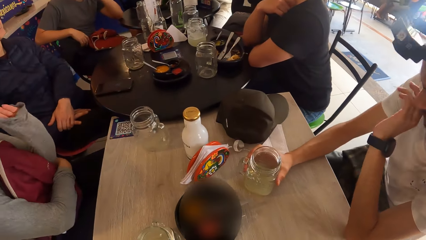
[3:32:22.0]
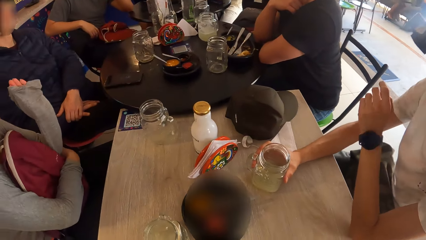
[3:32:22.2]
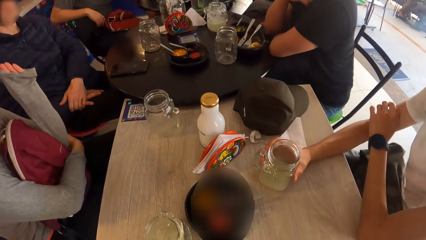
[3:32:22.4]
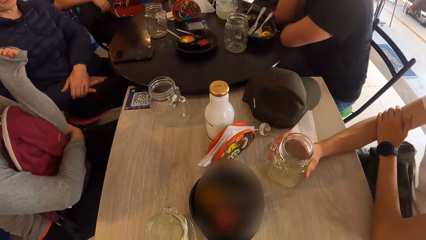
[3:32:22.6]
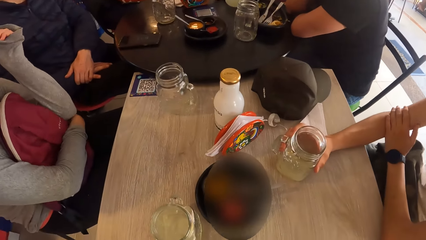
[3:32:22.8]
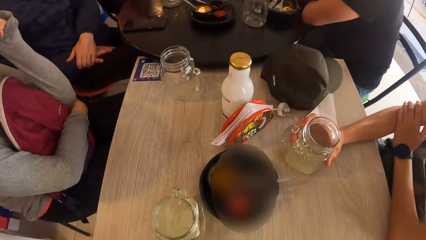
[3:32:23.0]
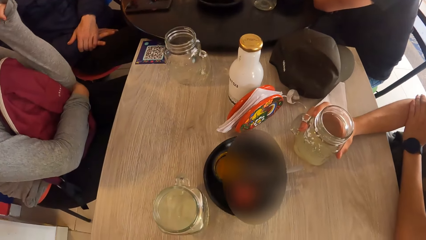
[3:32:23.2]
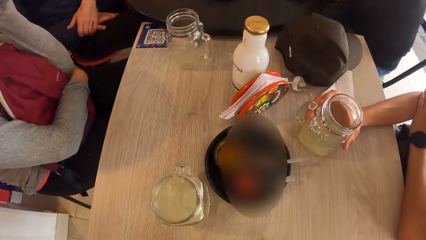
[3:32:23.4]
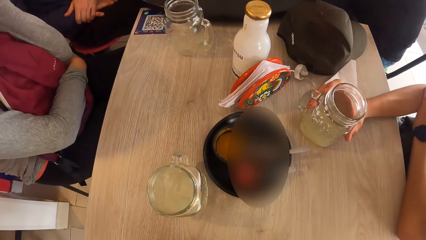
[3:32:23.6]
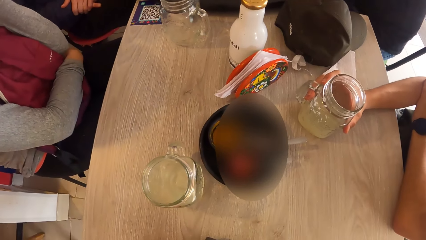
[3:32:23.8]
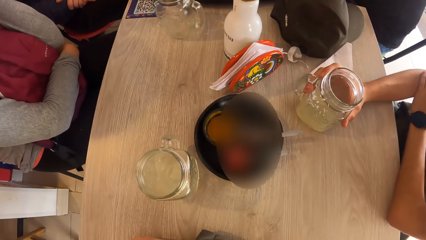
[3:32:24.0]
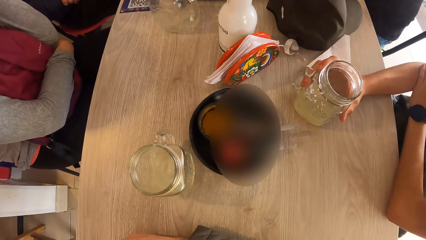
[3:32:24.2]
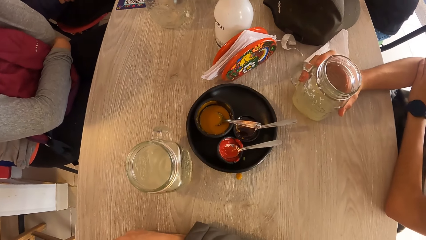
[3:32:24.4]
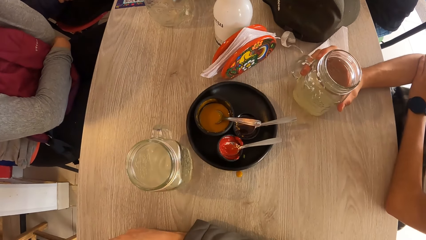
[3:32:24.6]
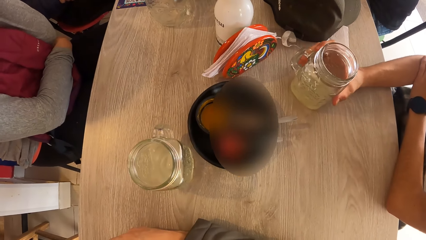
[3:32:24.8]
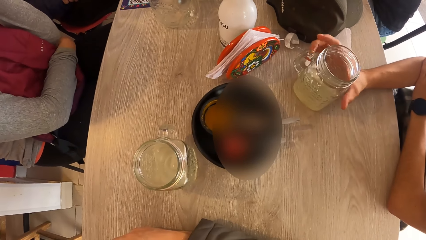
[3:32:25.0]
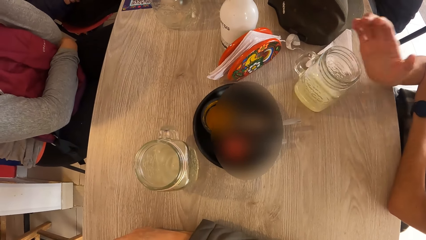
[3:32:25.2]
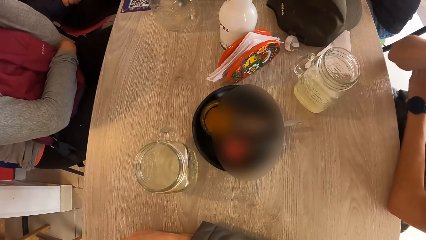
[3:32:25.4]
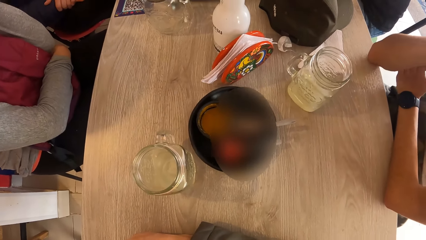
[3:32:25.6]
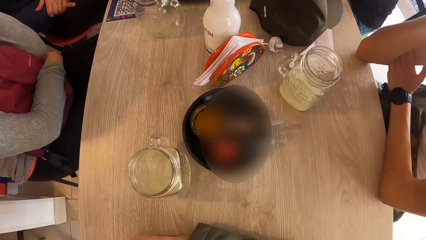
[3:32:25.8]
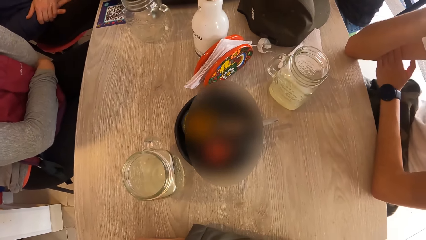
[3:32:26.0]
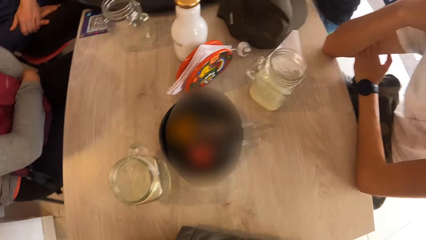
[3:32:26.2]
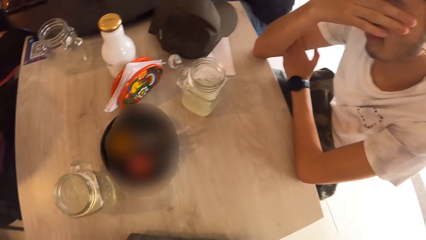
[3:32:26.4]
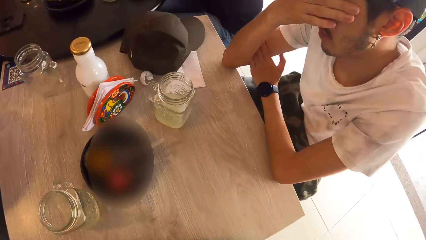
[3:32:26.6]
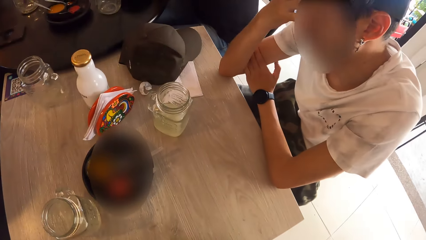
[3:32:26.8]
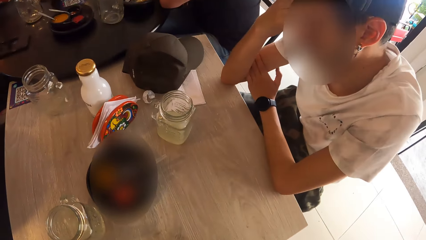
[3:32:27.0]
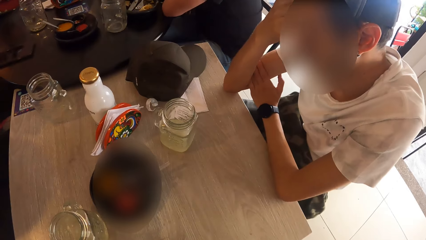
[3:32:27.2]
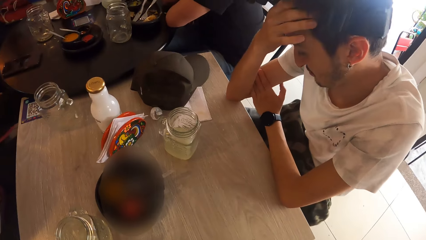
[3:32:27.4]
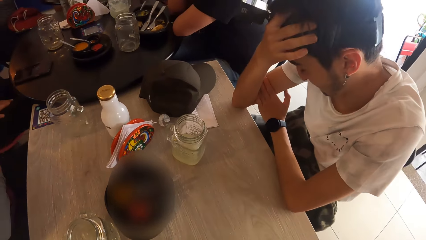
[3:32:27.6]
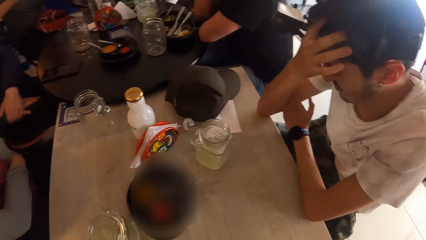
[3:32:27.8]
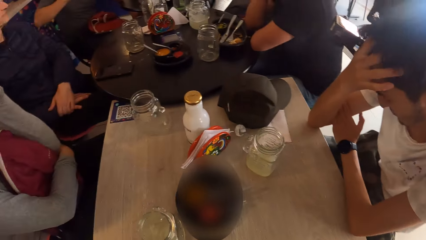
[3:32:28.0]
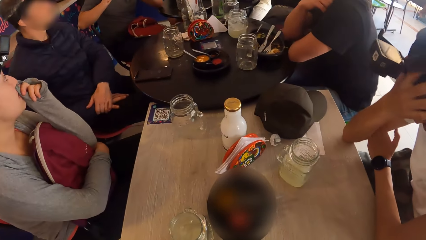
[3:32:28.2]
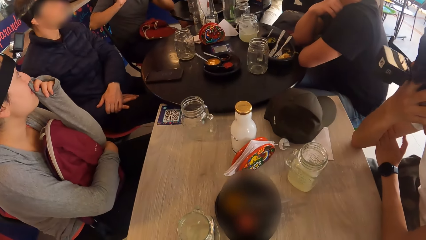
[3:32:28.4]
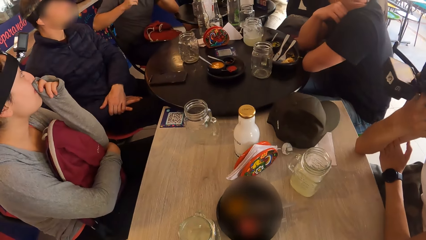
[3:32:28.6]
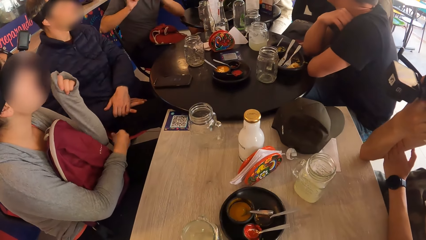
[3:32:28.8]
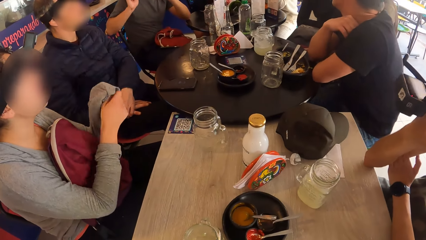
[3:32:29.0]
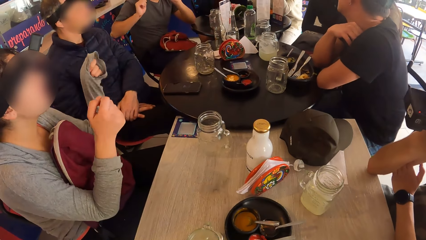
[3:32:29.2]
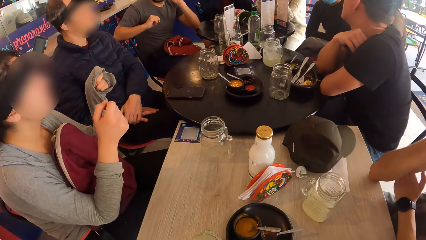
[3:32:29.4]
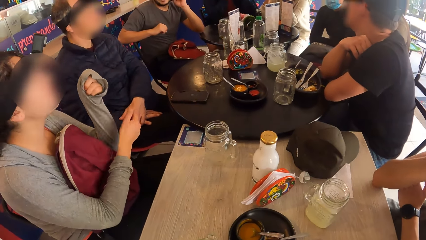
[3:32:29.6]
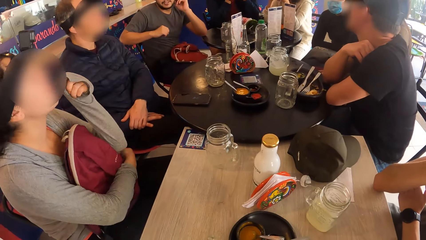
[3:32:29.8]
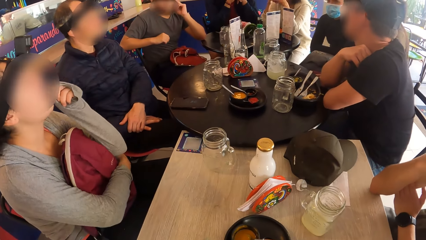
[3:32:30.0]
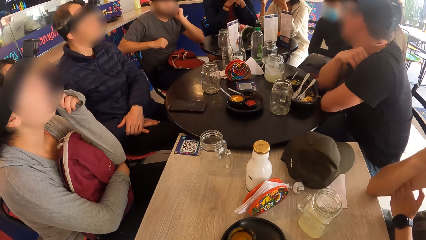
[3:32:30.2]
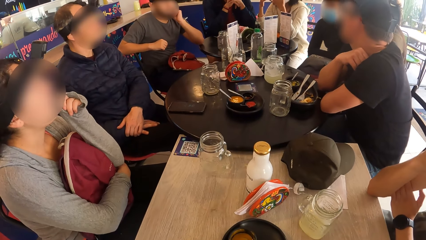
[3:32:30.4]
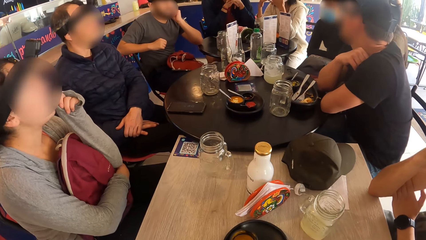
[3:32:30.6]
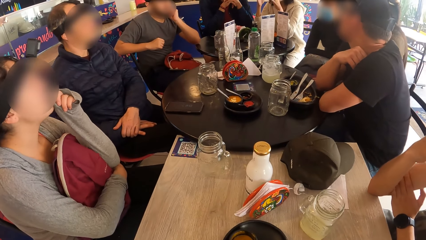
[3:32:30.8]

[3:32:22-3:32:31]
The man moves the cup on the table with his right hand. He removes his right hand from the cup on the table.

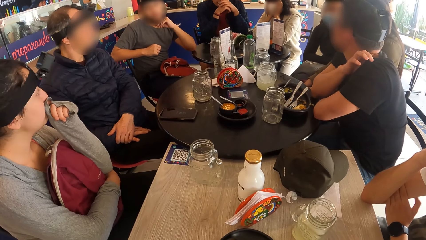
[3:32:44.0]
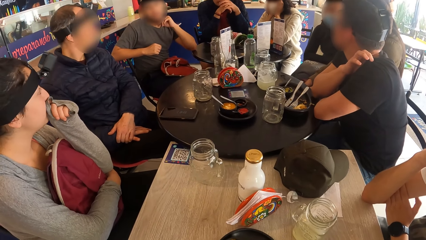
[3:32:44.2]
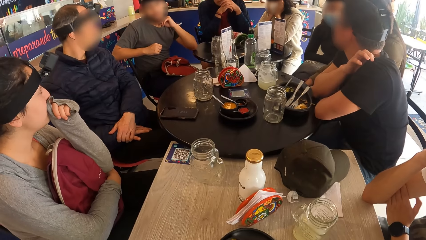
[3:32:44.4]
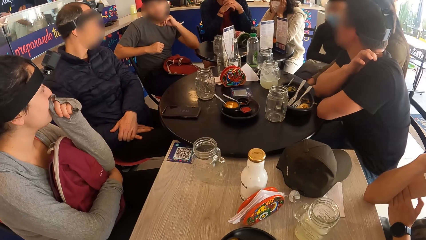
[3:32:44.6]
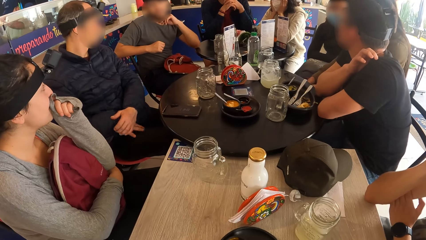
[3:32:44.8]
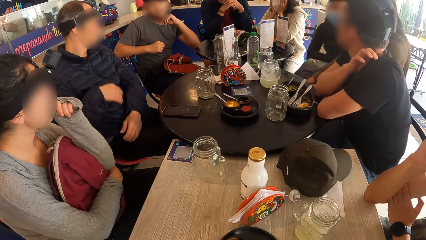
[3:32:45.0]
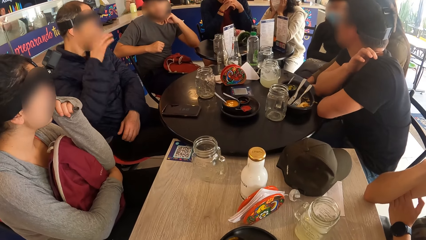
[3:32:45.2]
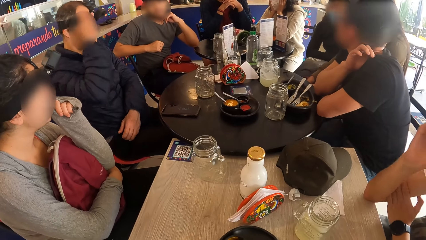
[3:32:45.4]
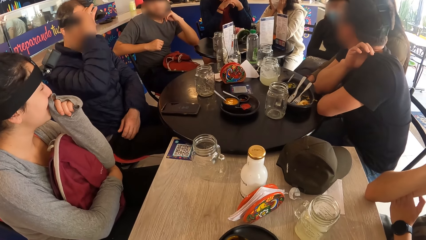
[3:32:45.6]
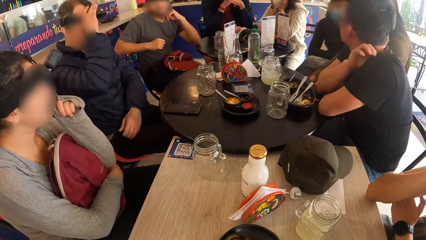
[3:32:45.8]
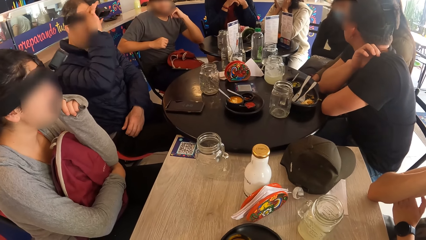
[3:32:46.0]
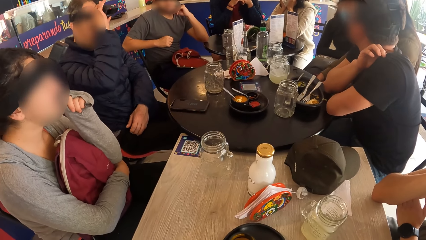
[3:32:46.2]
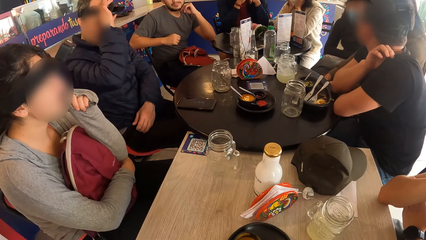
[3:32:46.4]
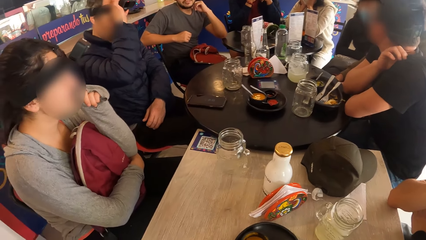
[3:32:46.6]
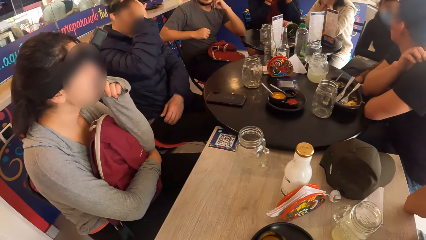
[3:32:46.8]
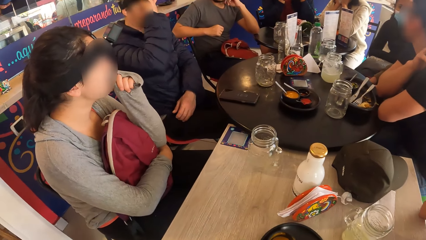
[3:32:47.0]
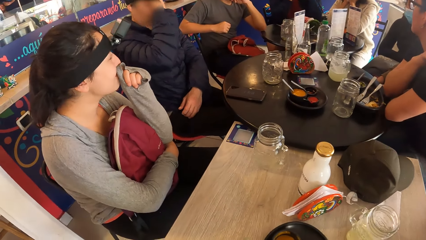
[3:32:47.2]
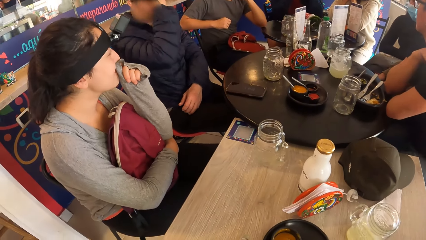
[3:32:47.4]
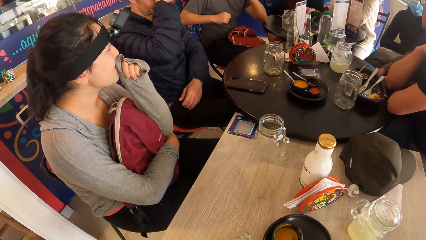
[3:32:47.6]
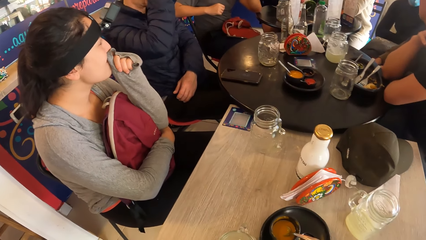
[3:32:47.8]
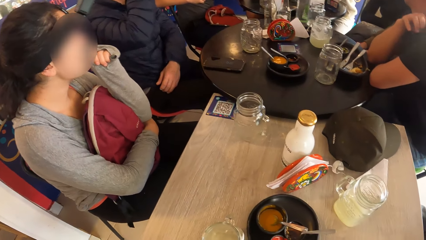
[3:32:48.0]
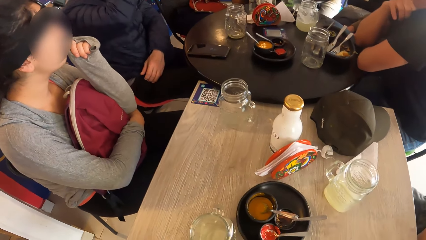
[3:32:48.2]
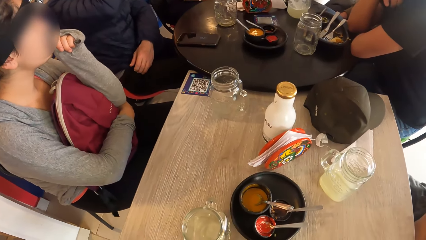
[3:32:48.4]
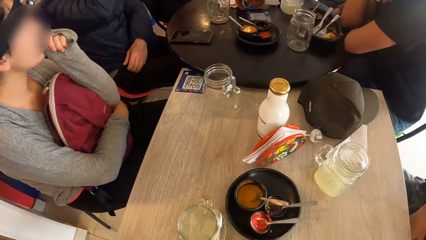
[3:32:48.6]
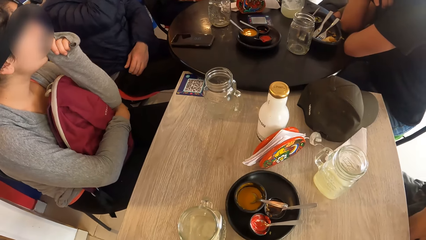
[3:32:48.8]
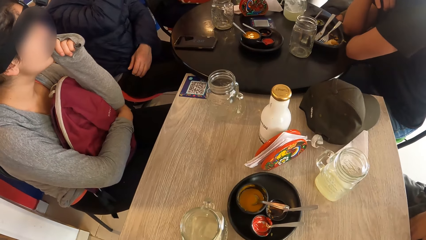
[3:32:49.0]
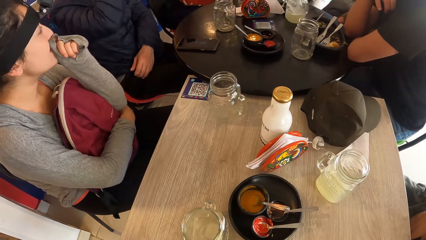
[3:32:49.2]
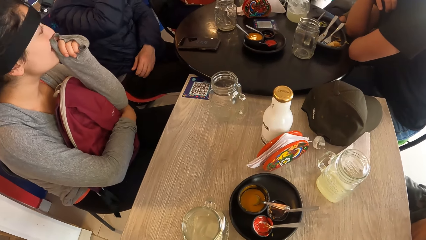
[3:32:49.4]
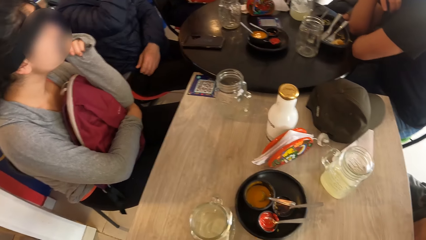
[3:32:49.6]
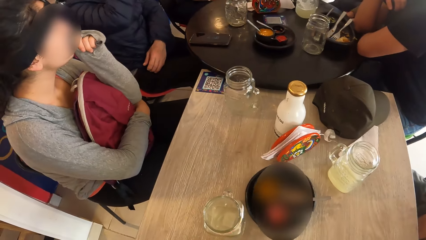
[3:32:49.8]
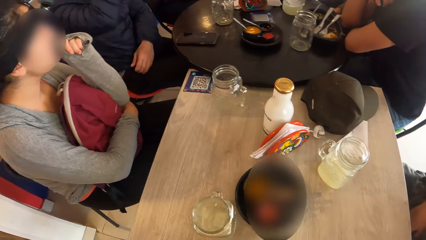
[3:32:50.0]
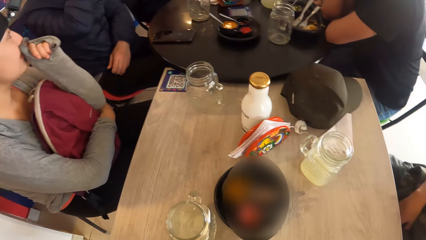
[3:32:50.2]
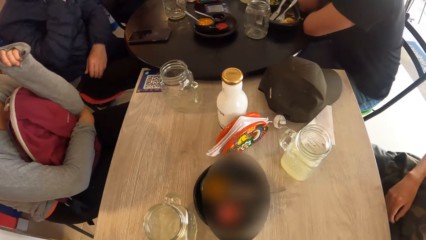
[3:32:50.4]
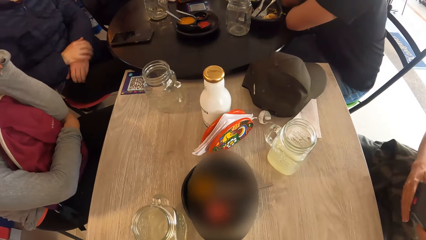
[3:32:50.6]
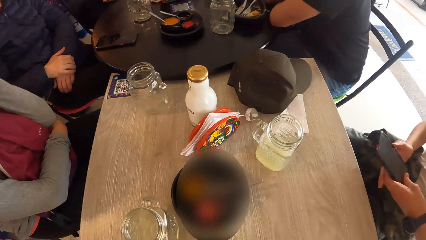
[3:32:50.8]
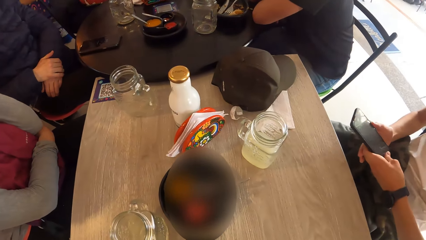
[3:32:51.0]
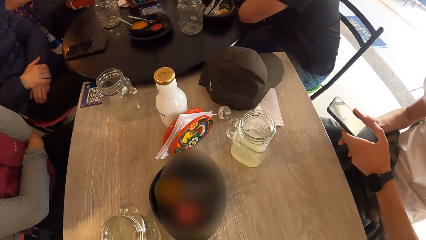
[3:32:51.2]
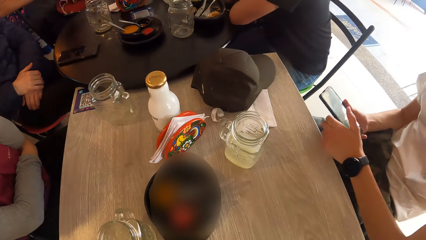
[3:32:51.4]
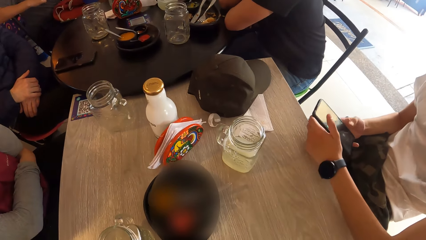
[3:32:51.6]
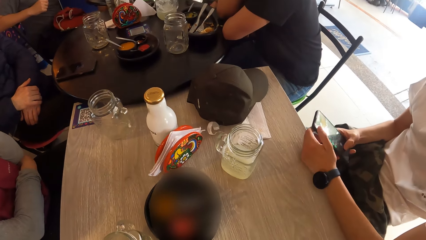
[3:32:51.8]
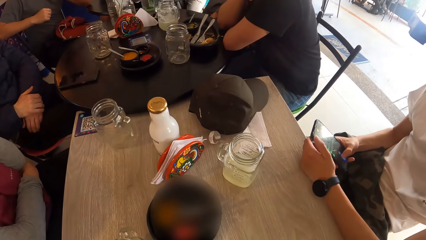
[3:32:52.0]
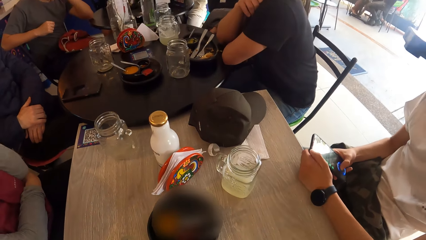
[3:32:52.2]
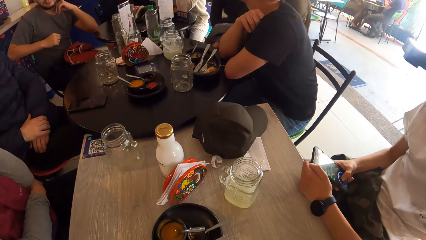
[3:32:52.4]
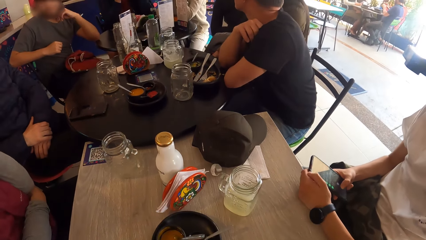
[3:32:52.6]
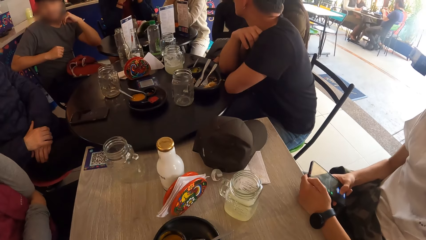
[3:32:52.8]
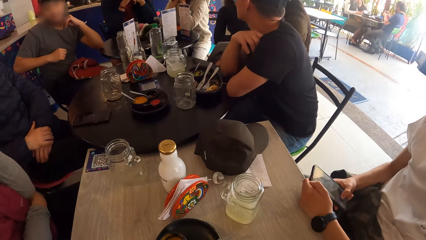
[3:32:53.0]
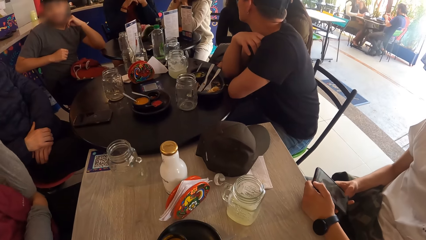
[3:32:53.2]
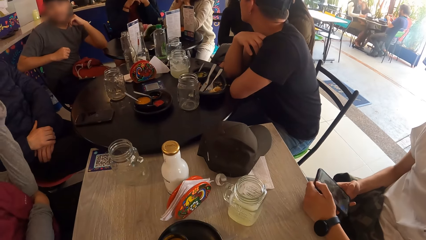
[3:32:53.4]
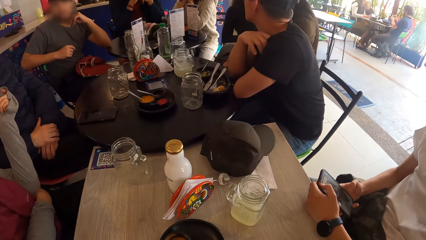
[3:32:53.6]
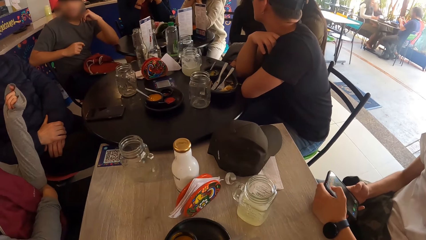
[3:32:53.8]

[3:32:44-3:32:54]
A man adjusts a camera on his head with his right hand. Another man operates a phone with both hands.
